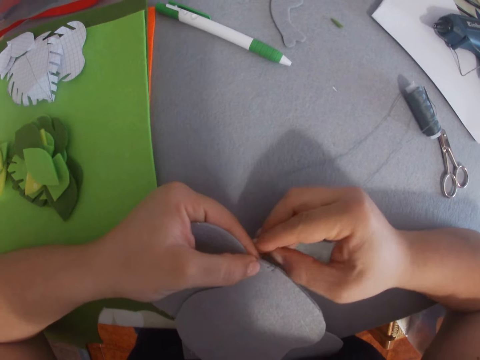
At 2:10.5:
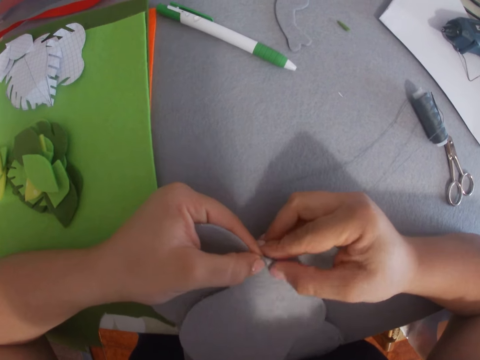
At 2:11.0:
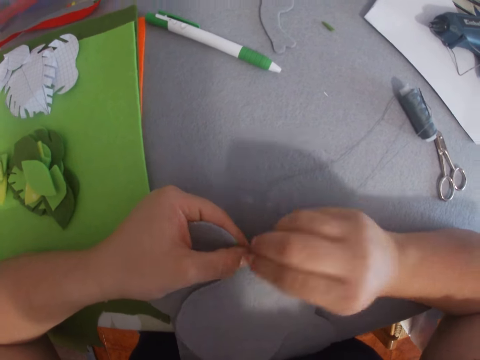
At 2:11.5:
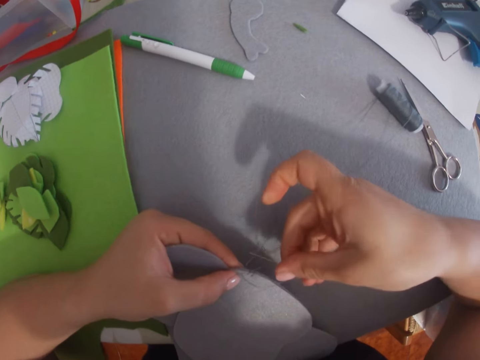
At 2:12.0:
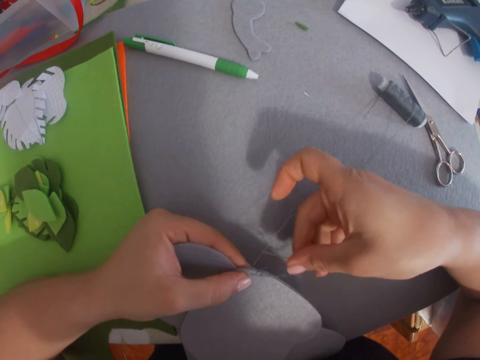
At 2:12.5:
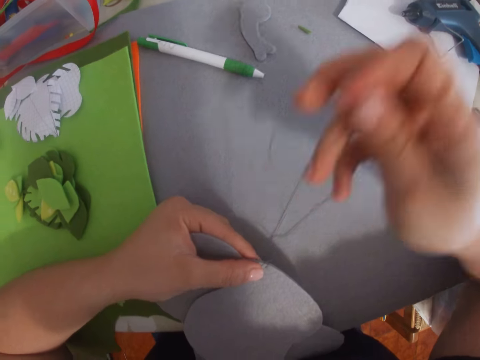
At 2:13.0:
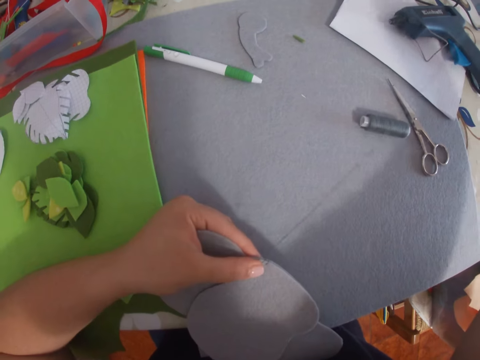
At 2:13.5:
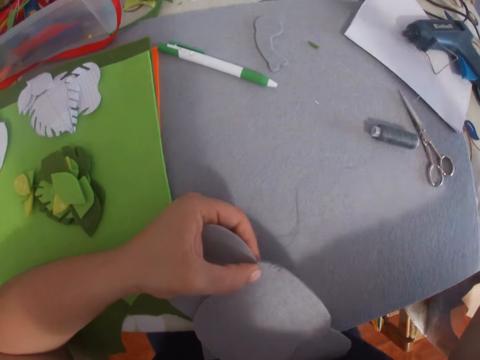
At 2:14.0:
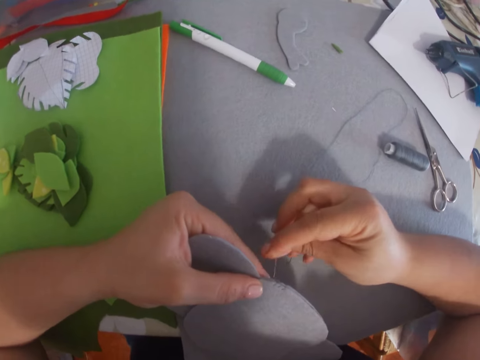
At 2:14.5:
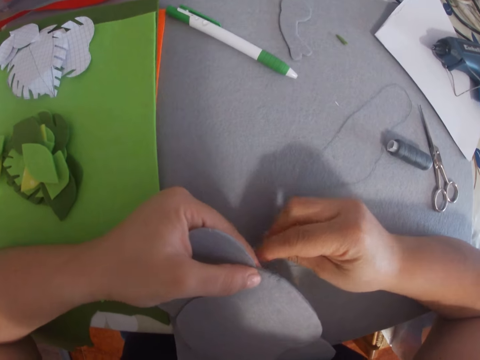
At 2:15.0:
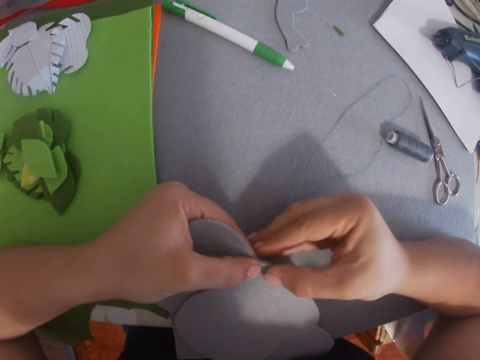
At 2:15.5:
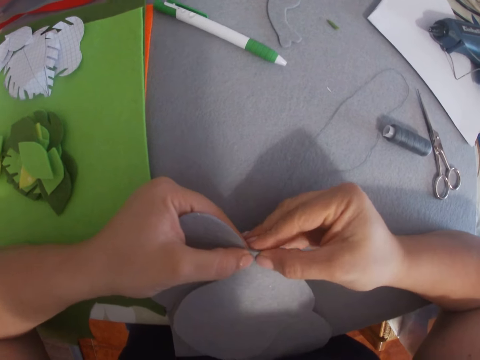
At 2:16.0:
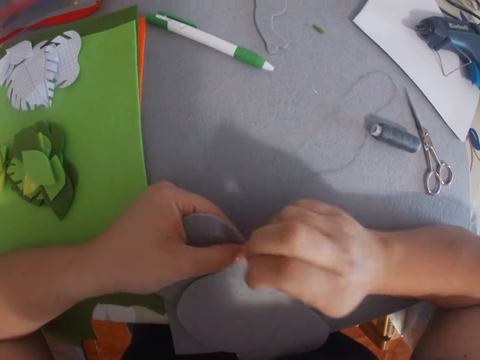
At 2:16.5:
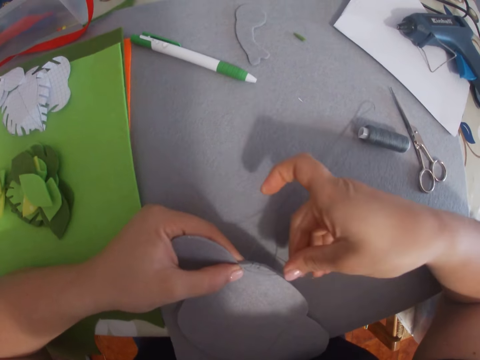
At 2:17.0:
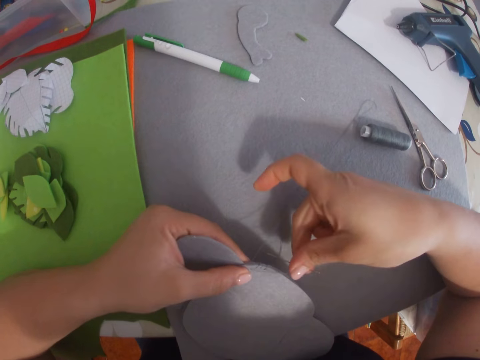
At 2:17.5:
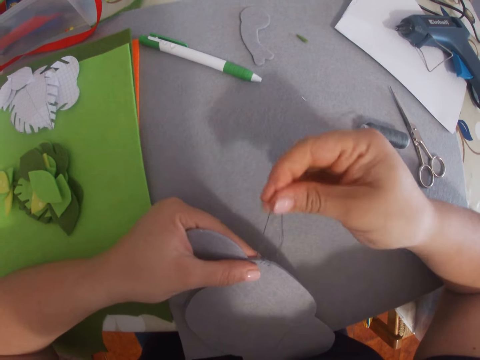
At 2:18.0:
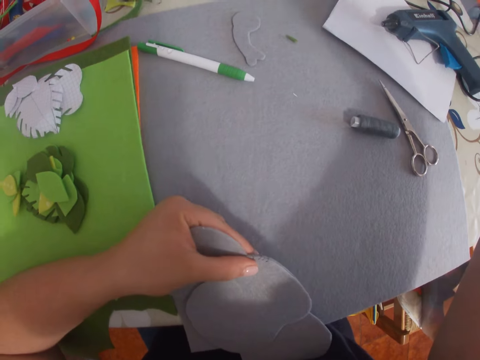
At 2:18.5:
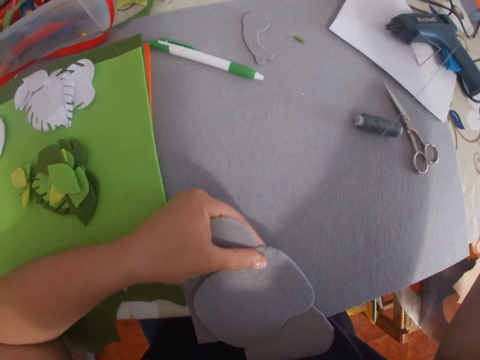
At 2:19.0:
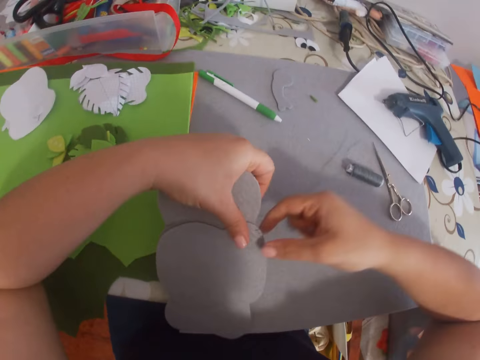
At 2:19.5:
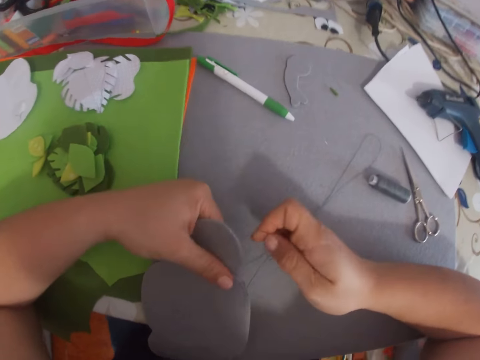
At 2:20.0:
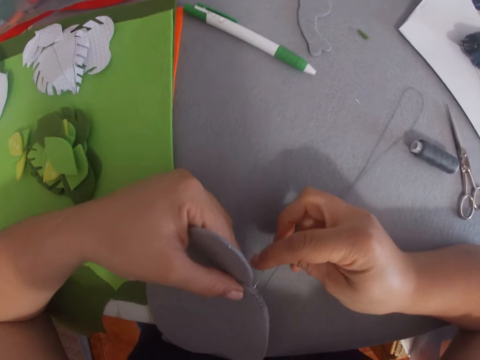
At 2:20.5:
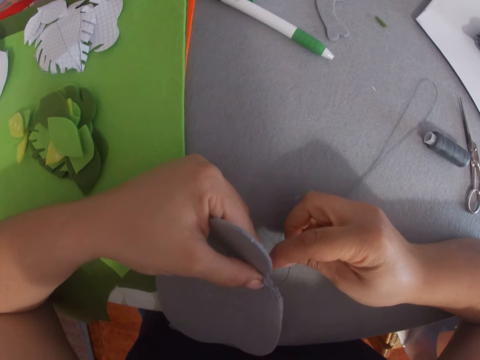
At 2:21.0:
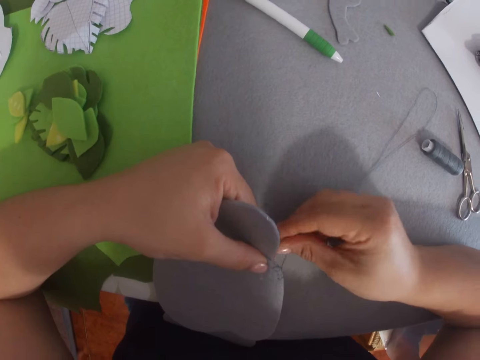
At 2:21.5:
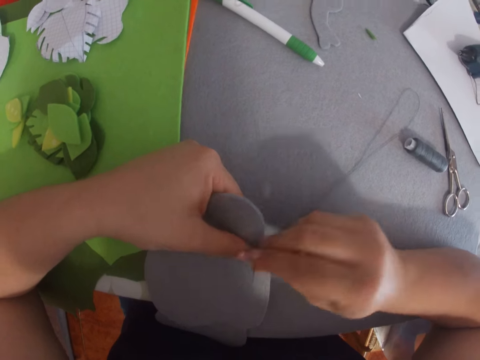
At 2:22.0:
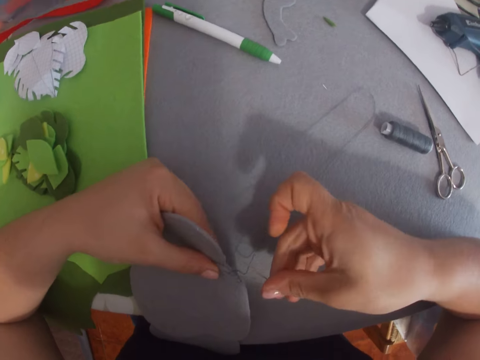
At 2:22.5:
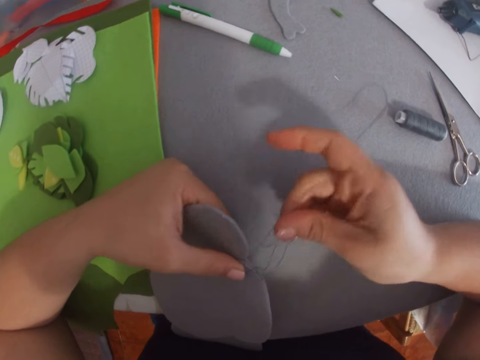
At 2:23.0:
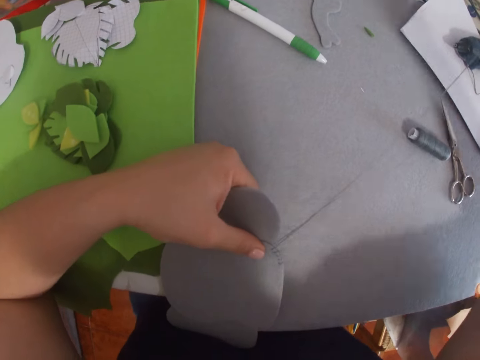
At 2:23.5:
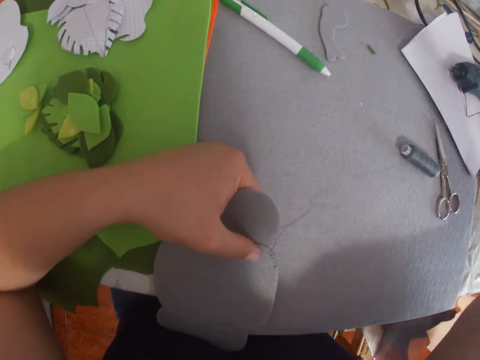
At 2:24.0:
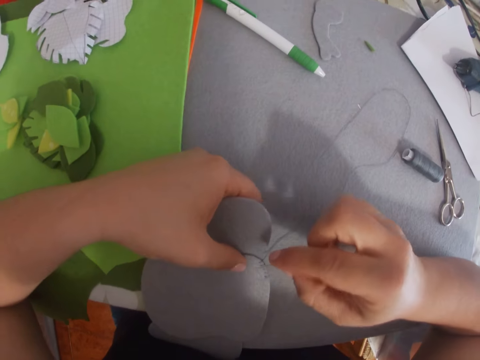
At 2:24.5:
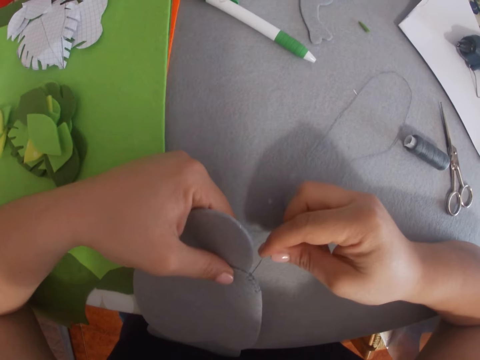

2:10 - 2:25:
The camera wearer sews the cardboards with the needle in her right hand and repositions the cardboards with her left hand.

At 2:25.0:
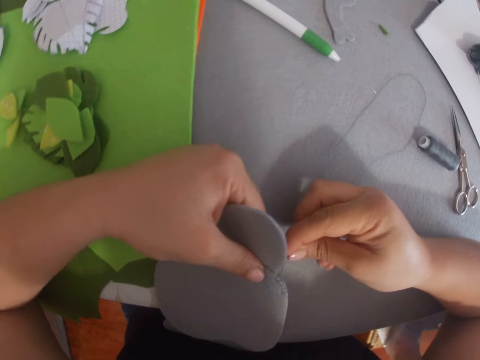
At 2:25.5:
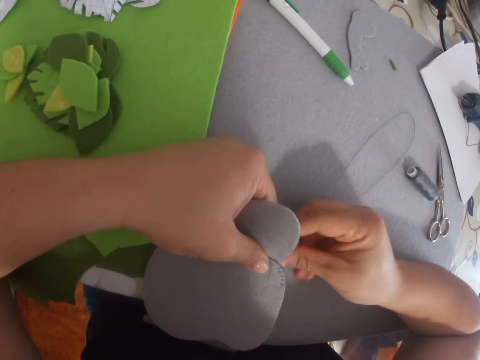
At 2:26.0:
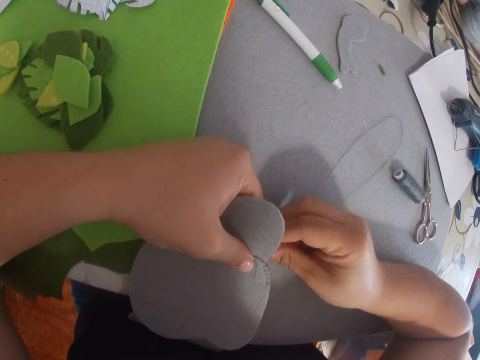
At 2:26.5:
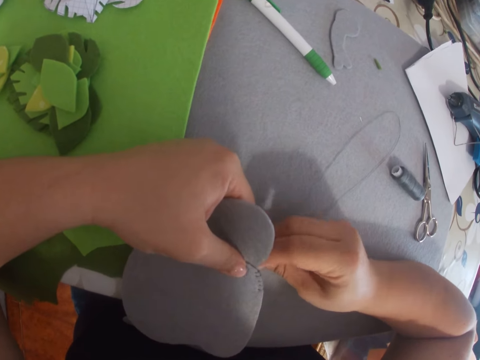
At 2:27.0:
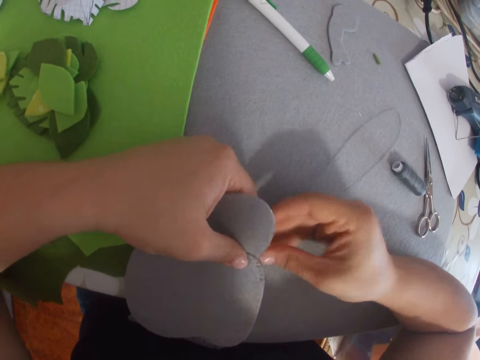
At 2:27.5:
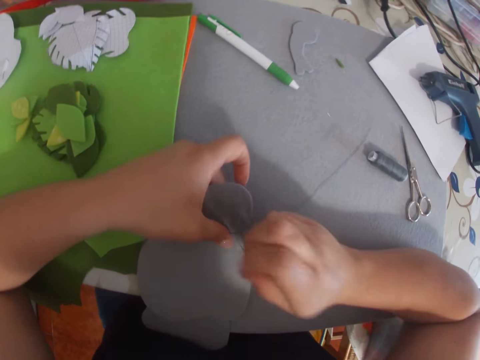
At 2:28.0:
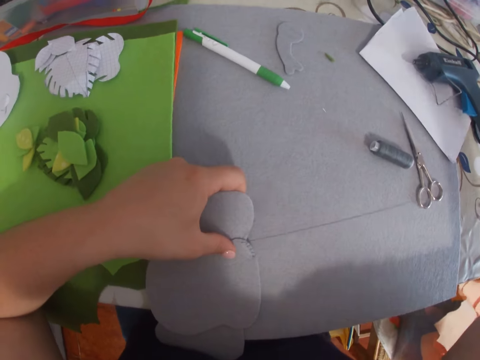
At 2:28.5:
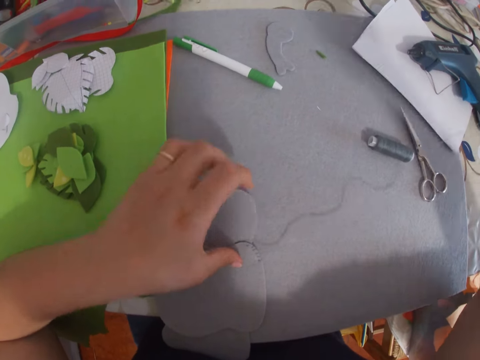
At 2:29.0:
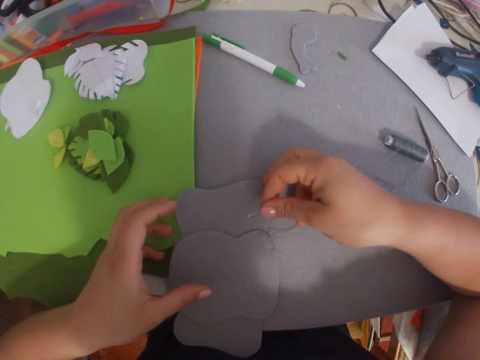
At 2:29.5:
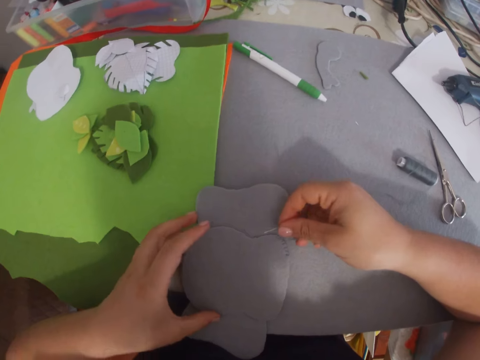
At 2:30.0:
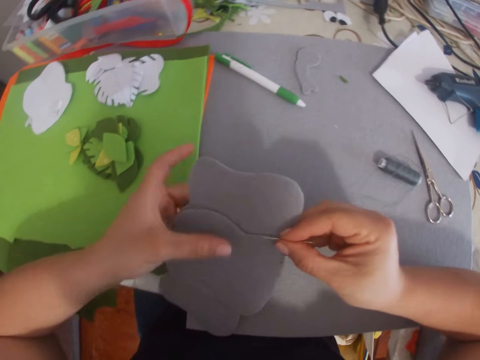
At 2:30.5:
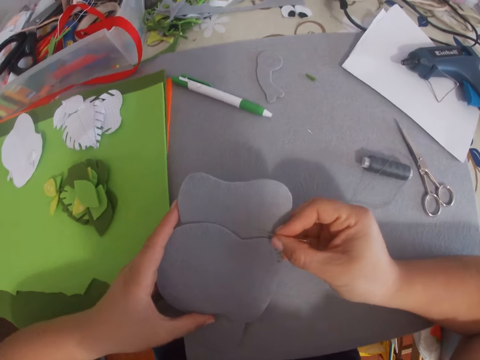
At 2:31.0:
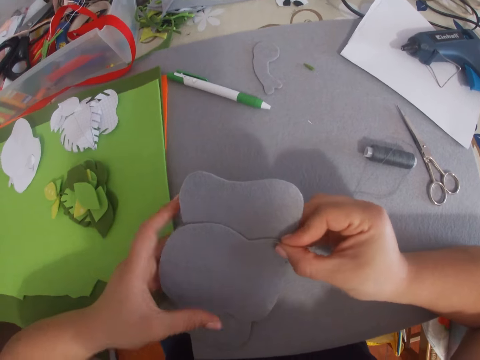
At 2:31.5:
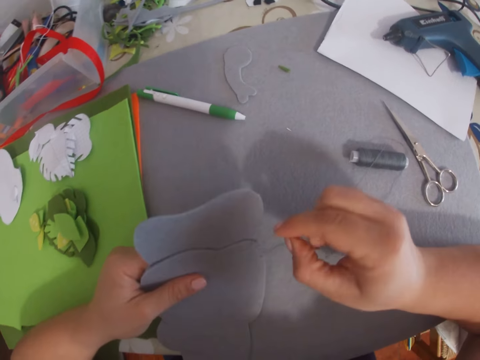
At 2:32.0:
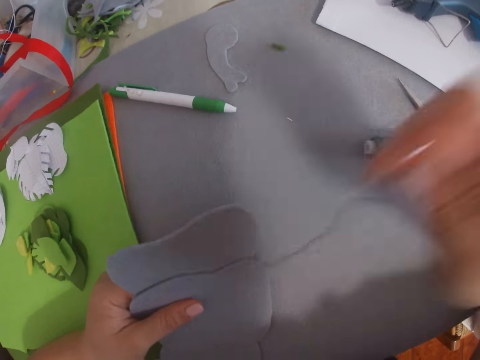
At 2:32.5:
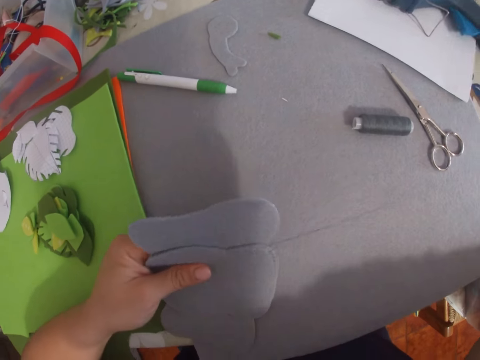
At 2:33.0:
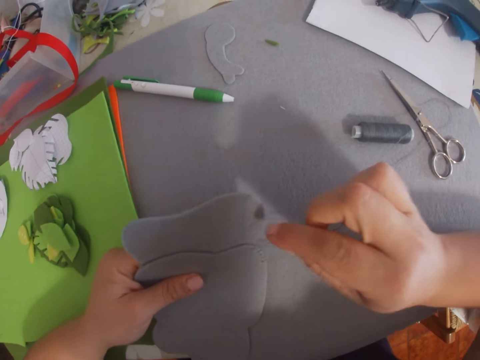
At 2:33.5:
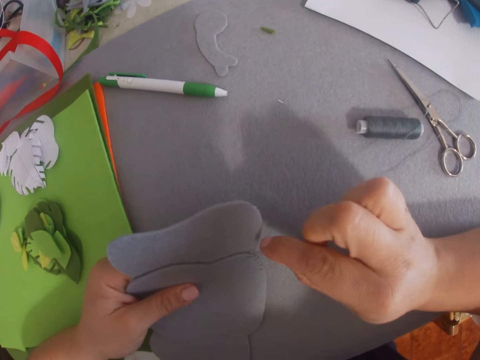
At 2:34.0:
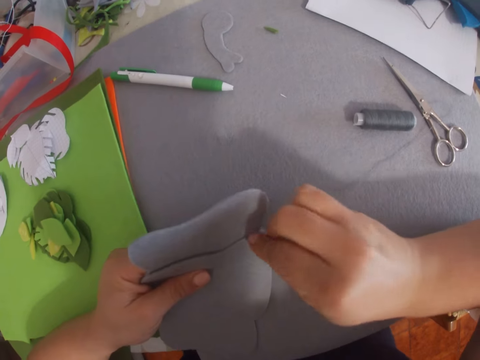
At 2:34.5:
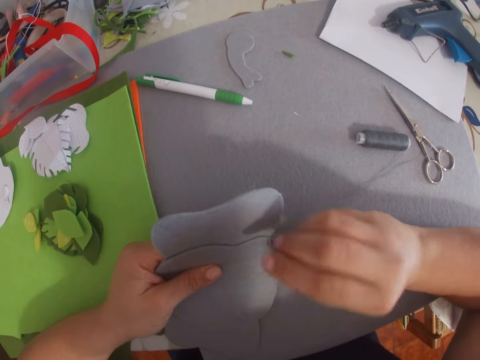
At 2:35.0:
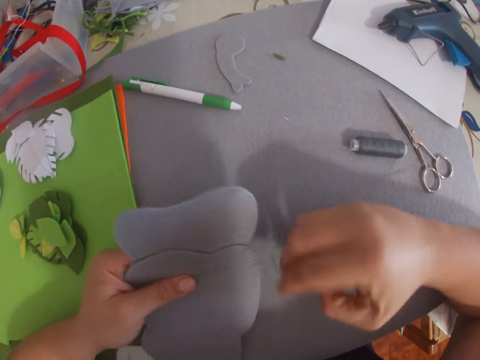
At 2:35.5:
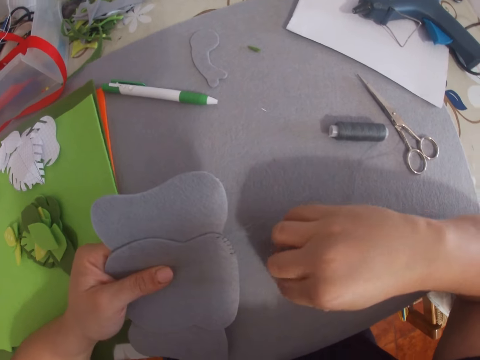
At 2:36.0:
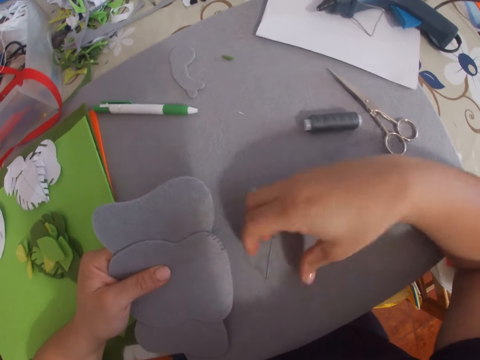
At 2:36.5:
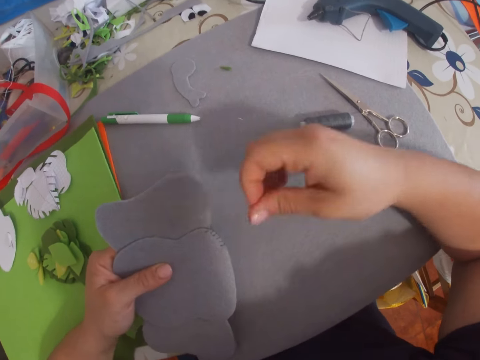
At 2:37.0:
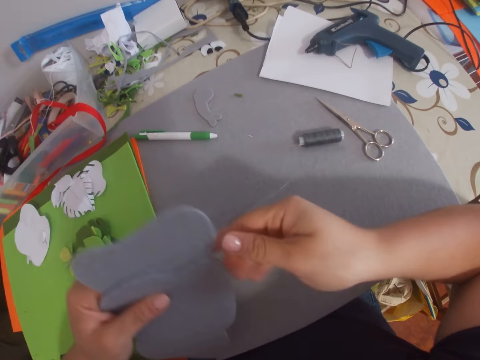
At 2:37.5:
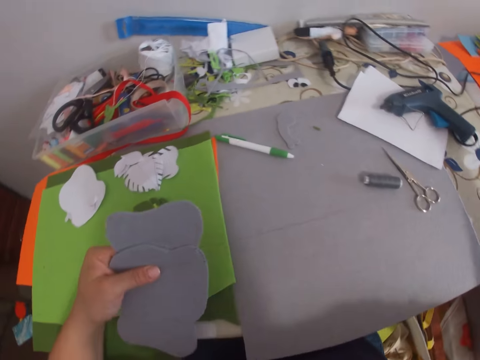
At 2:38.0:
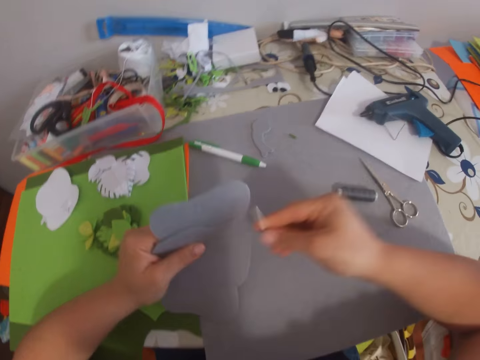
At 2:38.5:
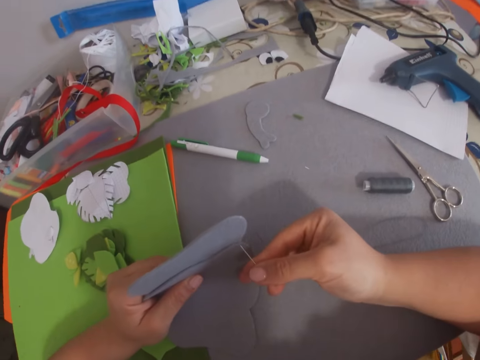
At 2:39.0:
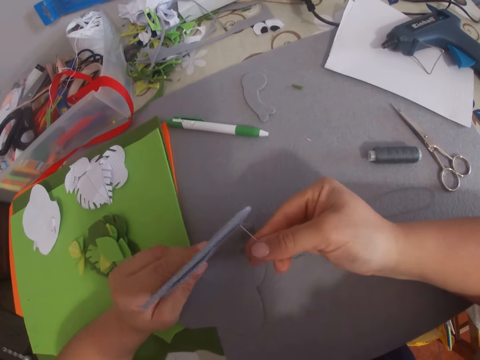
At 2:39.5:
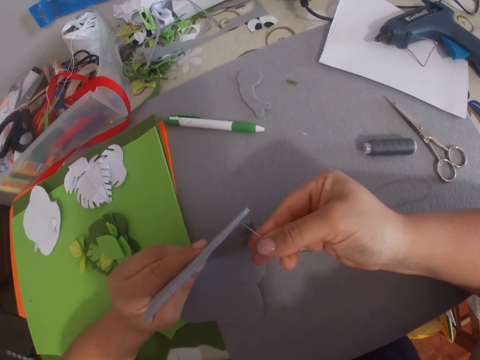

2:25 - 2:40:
The camera wearer drops the card boards on the table with her left hand. She picks up the card boards with both hands. She looks at the pieces of paper. She sews the card boards with the needle in her right hand and holds the card boards in her left hand. She pulls the thread.
